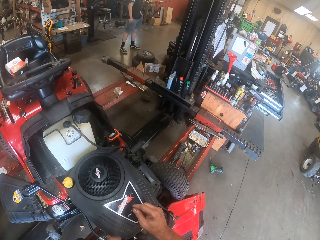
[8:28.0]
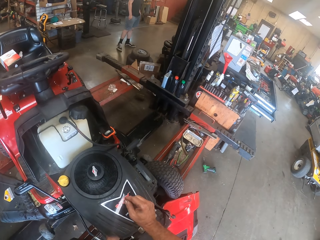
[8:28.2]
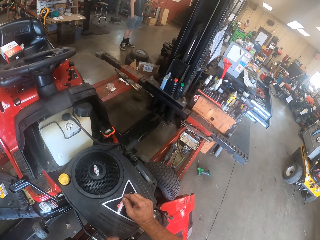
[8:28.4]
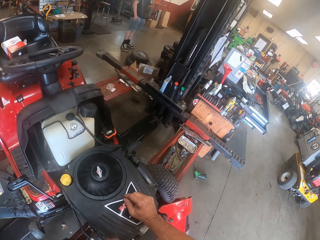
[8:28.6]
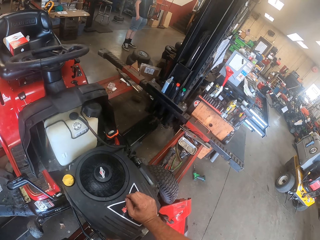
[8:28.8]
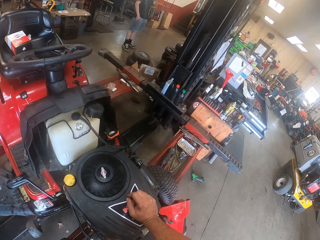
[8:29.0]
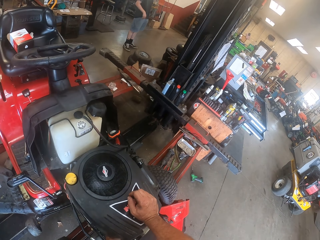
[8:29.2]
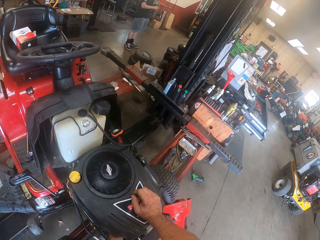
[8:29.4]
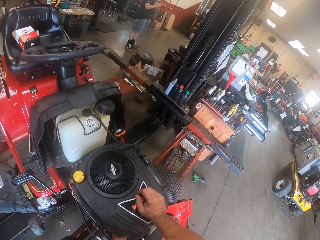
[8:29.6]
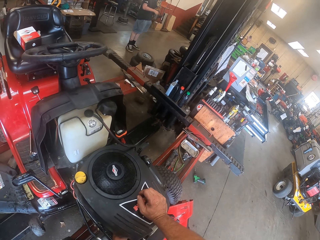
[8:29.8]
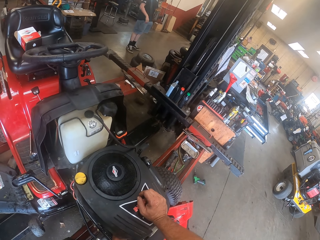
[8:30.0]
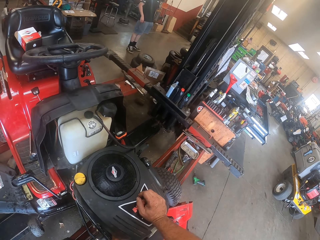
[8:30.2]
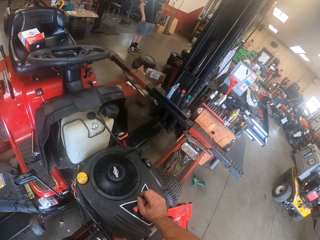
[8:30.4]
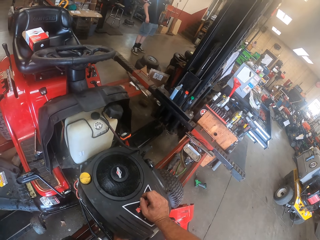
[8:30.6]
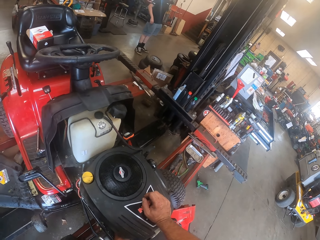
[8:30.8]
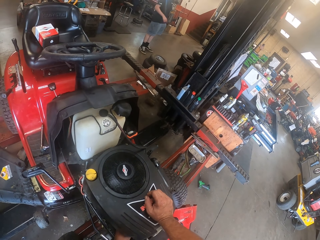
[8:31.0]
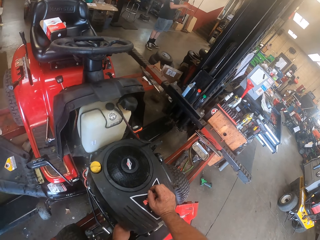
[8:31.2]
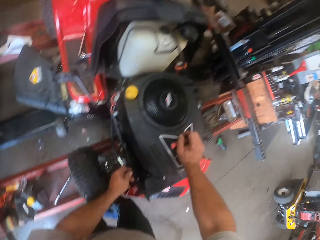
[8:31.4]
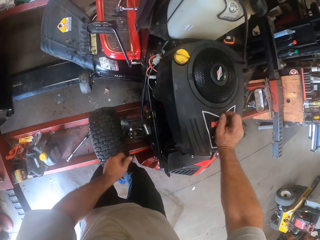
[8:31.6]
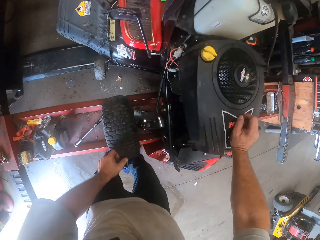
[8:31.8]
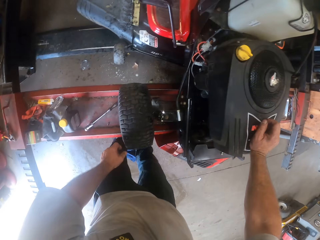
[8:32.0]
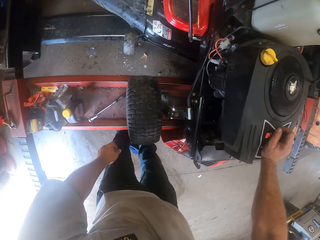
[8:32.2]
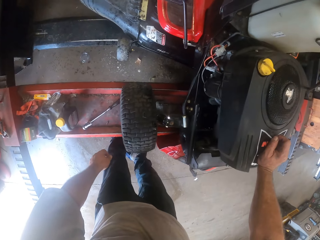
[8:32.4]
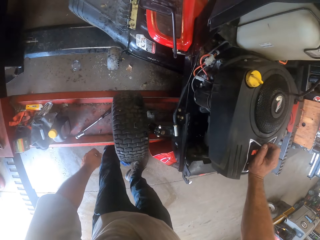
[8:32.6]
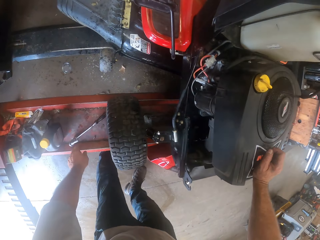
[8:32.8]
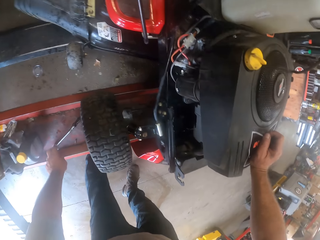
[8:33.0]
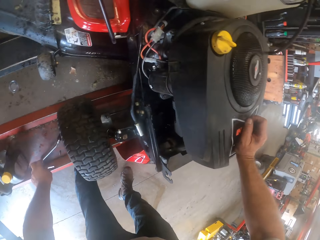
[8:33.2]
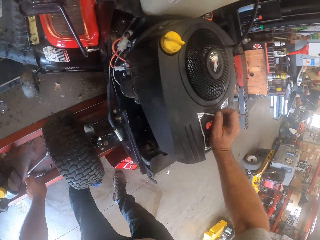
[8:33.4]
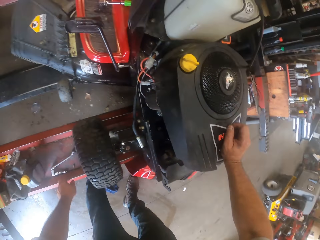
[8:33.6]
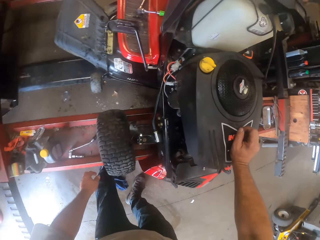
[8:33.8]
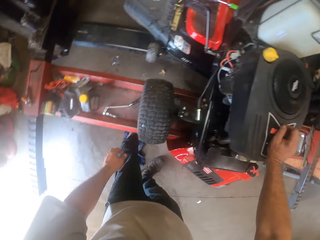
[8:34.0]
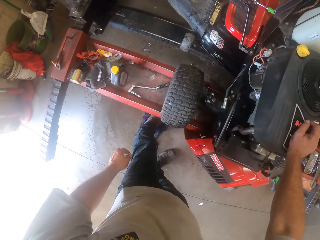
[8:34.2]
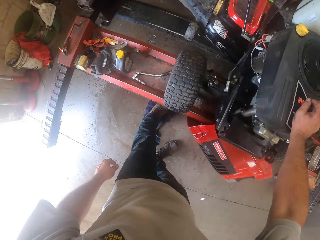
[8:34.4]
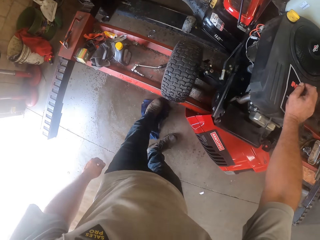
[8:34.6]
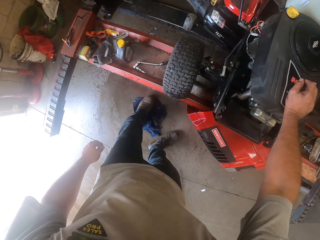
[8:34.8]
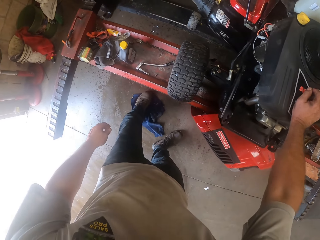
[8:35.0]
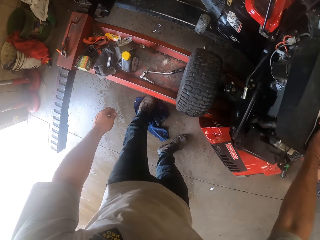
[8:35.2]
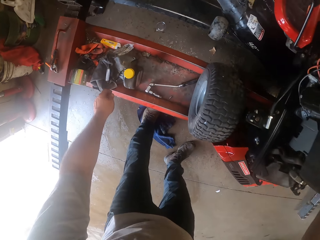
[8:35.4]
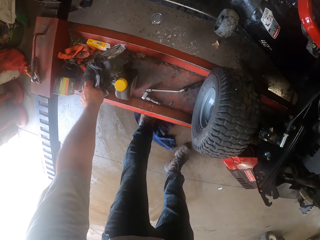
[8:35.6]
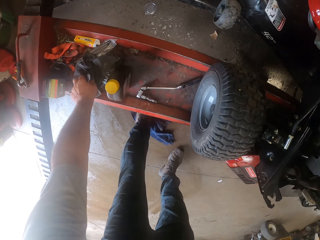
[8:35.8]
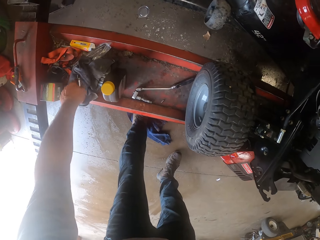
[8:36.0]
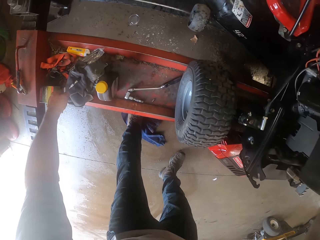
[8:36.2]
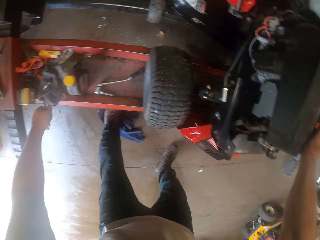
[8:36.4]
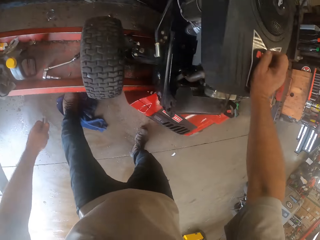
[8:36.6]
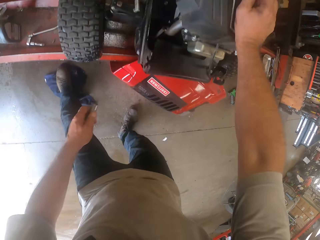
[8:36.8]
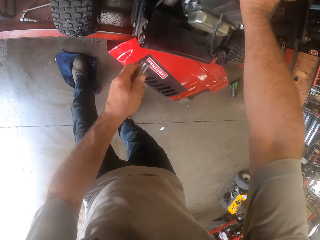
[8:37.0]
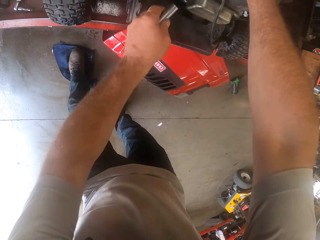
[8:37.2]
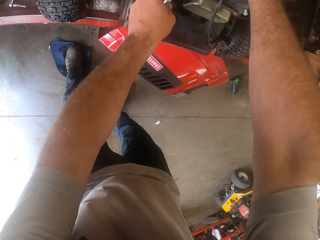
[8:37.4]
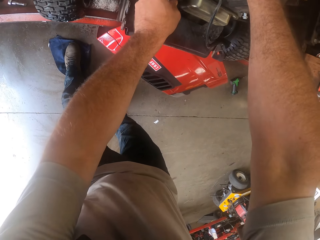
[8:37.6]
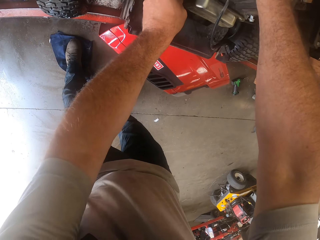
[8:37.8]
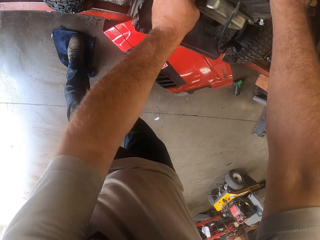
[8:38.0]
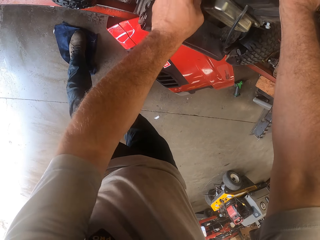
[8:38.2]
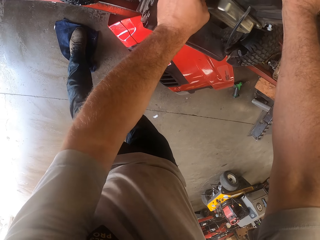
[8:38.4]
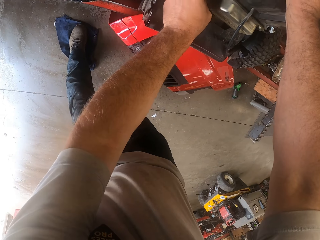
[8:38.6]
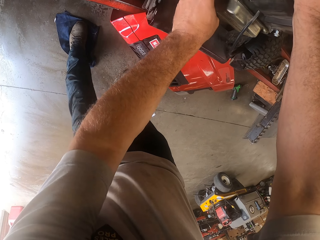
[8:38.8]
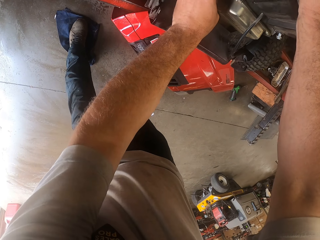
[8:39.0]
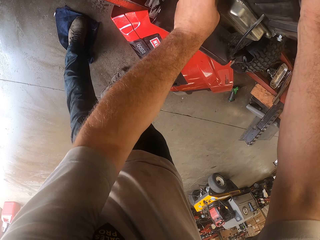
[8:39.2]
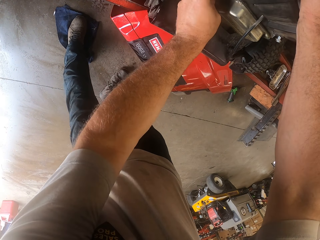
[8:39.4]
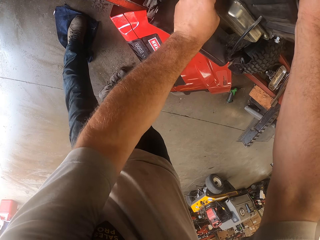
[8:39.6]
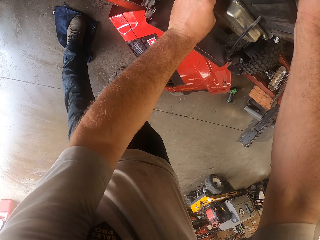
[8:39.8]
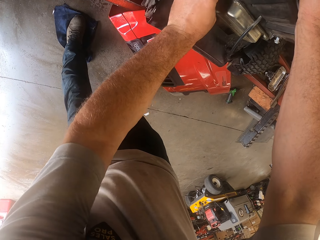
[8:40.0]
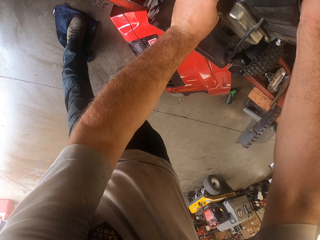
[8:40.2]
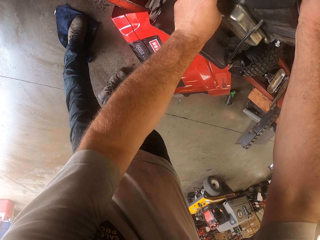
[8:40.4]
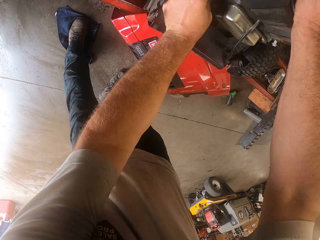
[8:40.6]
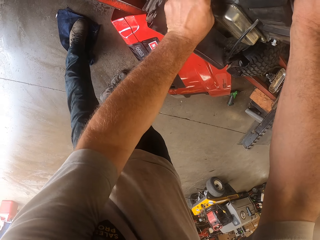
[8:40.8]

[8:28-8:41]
The camera wearer touches the lawn mower. He touches a second metal from the workshop lift with his left hand. He stretches his left hand. He picks a third metal from the workshop lift with his left hand. He fixes the metal into the lawn mower with his left hand.

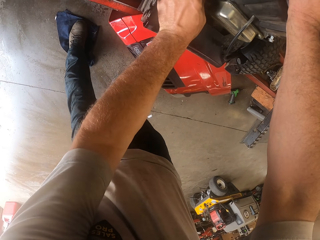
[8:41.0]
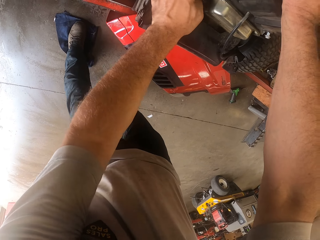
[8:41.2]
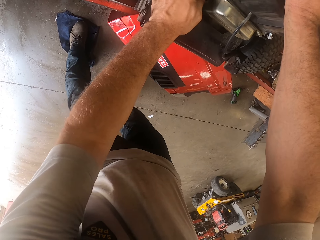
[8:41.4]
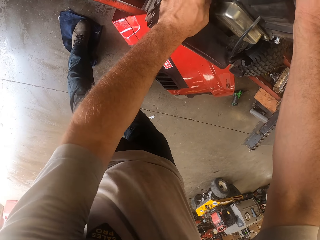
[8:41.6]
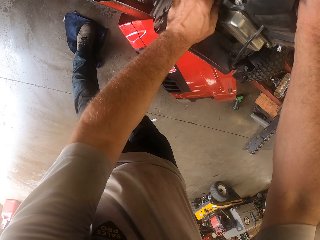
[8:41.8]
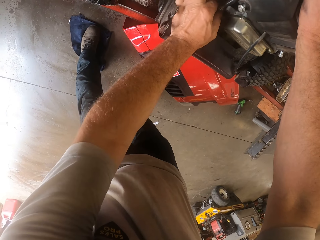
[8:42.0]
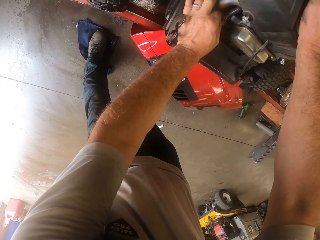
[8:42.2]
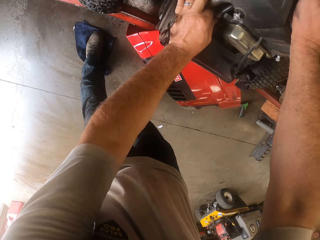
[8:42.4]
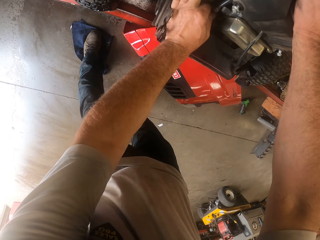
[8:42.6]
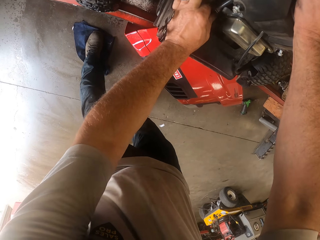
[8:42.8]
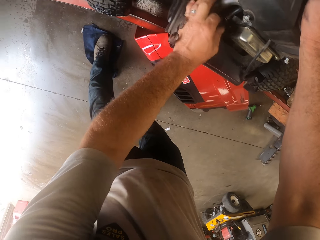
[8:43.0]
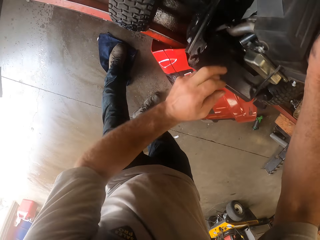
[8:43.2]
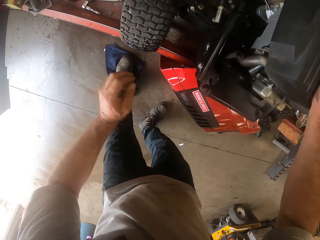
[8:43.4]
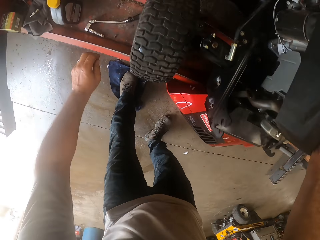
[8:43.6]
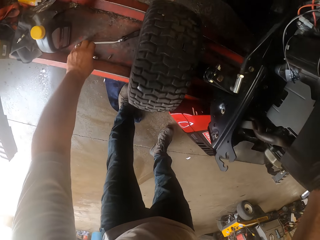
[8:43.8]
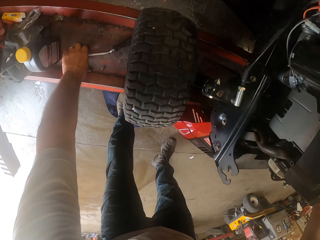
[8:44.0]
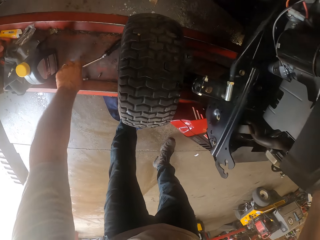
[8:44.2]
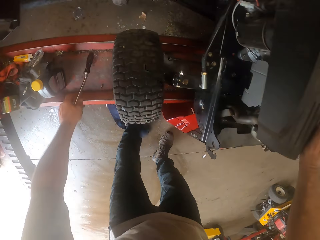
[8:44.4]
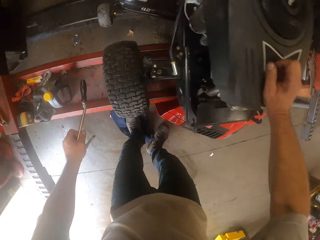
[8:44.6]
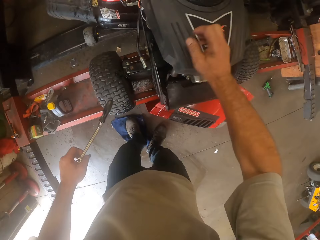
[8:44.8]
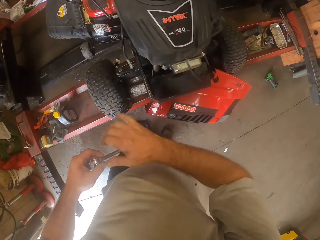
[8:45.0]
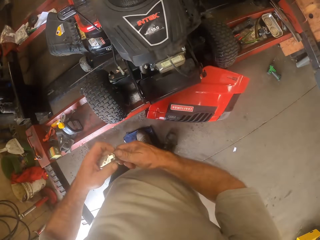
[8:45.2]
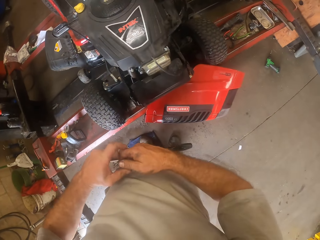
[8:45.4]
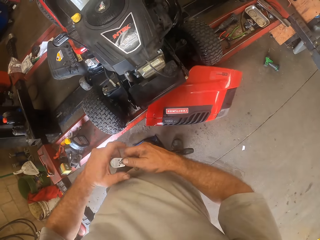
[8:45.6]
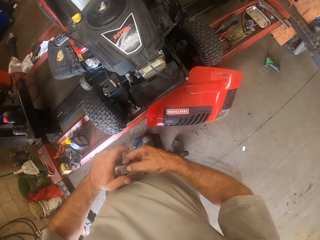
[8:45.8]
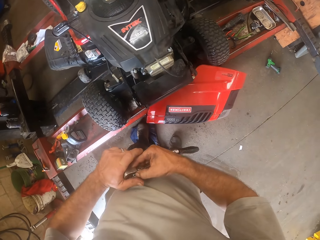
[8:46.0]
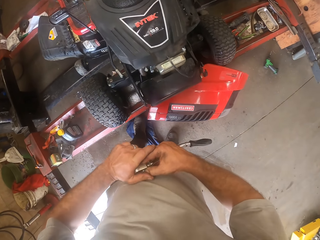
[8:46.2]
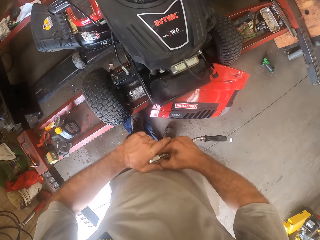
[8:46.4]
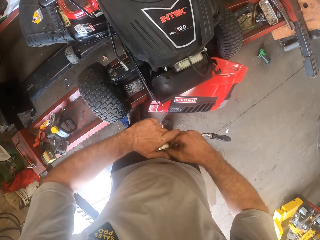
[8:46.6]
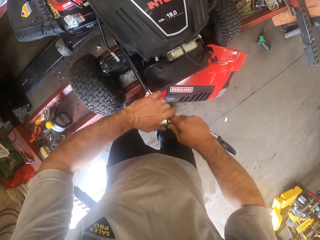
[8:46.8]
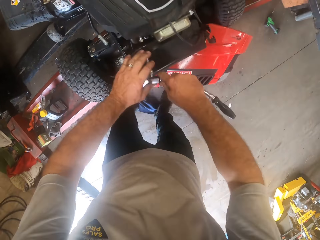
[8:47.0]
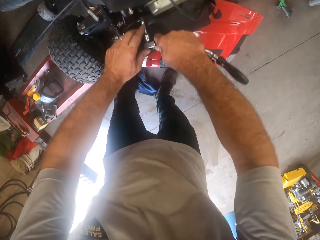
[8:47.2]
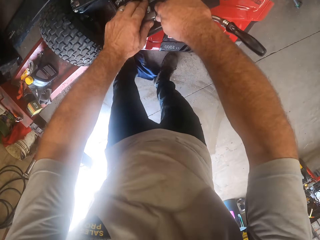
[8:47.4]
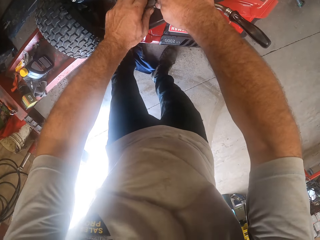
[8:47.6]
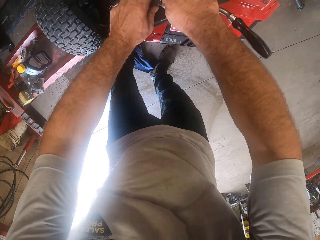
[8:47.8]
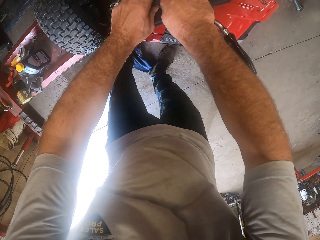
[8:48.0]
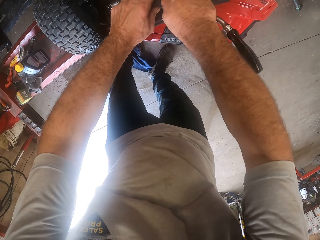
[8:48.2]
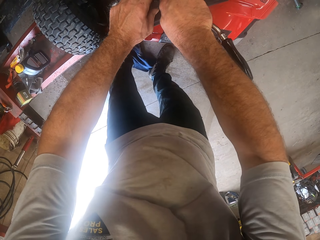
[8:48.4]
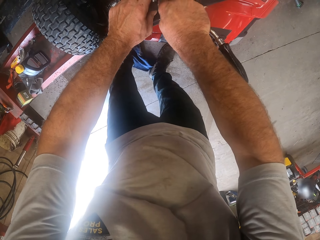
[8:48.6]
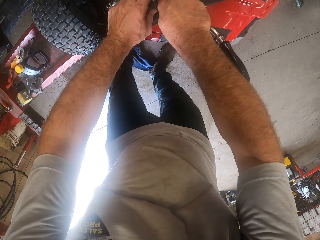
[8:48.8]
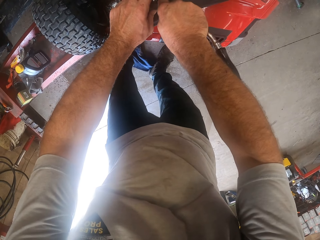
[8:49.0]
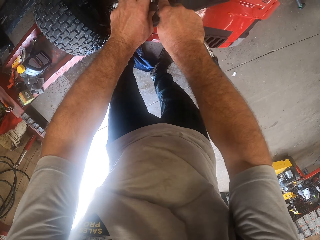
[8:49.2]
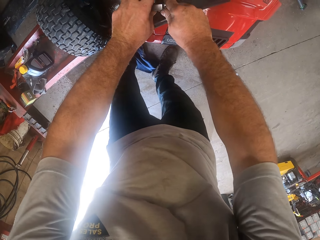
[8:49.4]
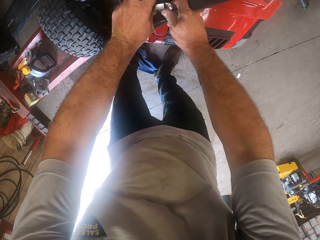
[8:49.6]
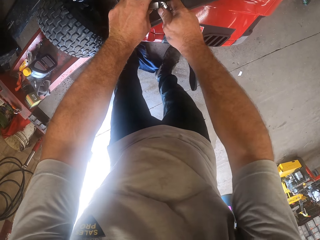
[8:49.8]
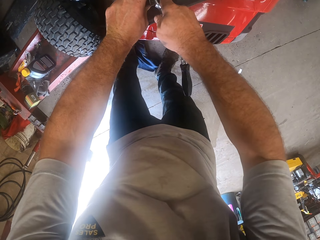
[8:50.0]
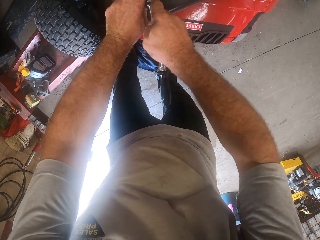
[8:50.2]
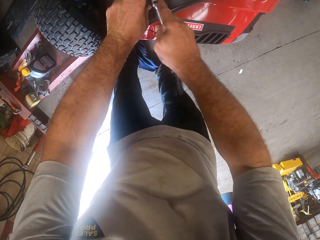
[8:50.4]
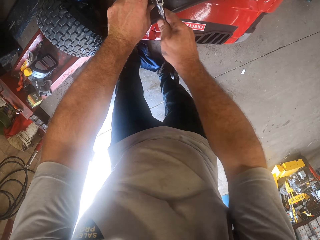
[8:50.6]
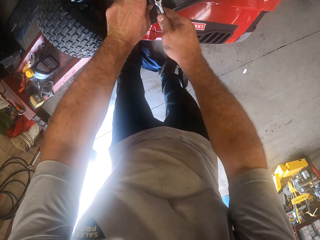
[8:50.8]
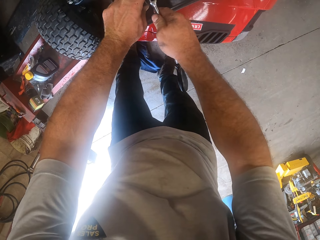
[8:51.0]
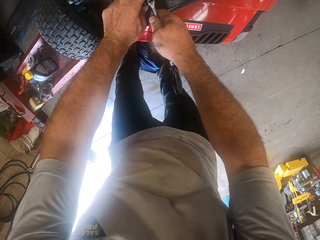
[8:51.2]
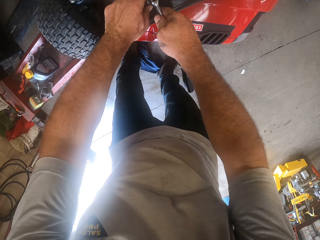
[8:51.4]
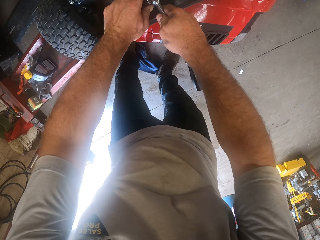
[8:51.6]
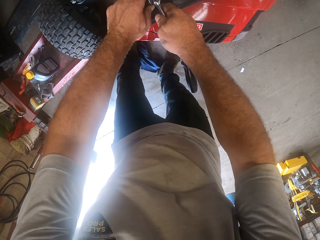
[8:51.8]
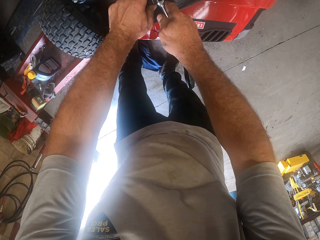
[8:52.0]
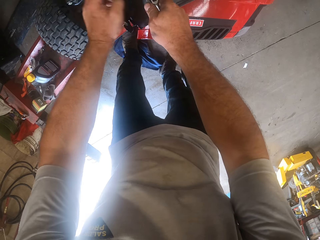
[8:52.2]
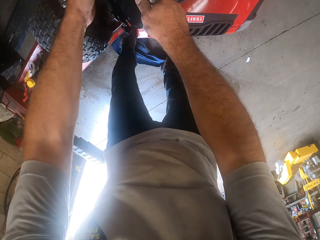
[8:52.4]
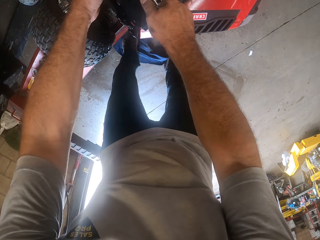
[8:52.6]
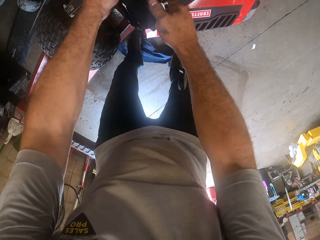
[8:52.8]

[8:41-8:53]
The camera wearer moves his left hand. He picks a screw tightener or wrench from the workshop lift. He holds the wrench with both hands. He moves the screw tightener to his right hand. He fixes the metal to the lawn mower with the screw tightener.
